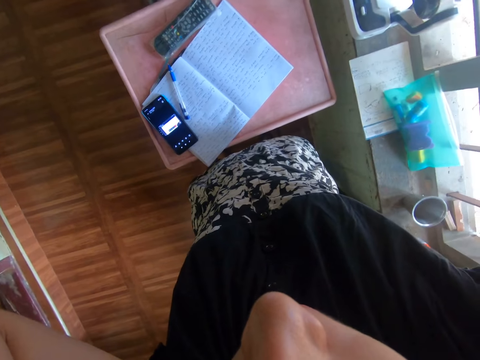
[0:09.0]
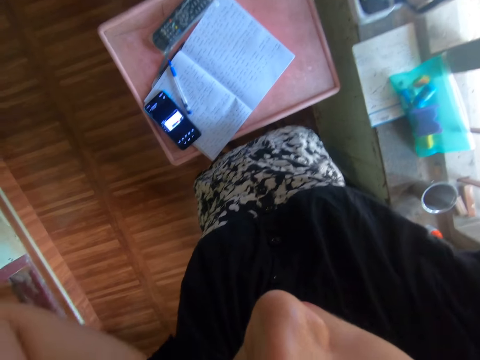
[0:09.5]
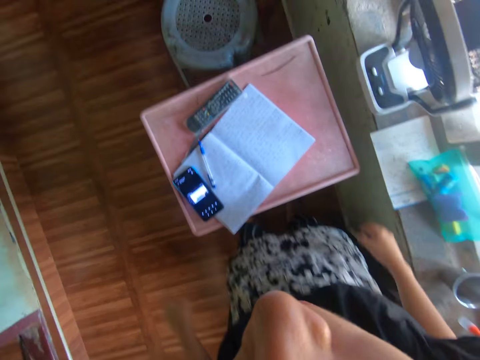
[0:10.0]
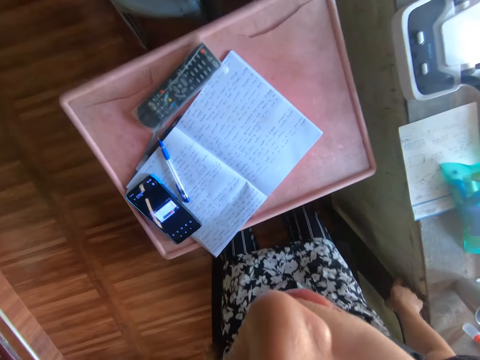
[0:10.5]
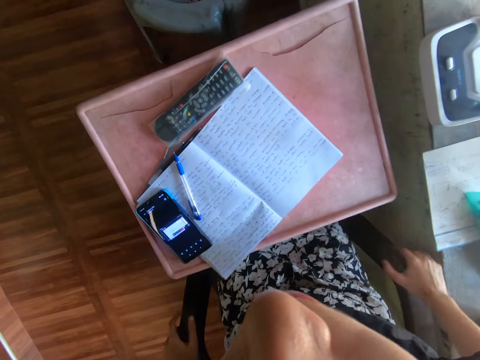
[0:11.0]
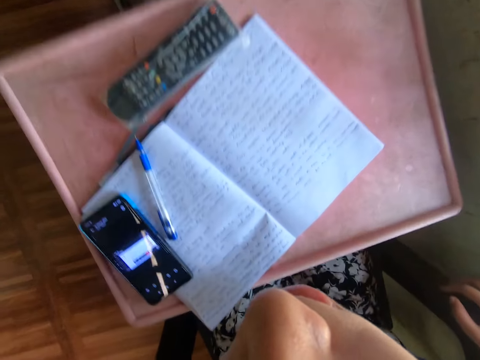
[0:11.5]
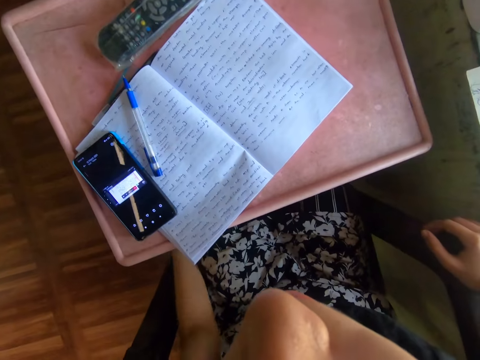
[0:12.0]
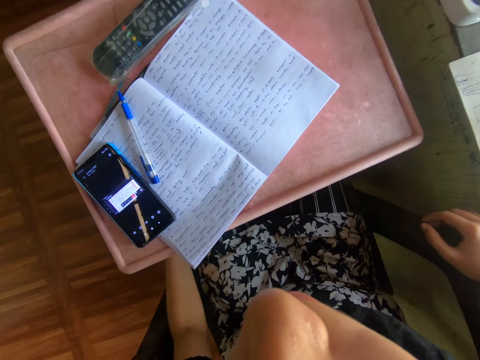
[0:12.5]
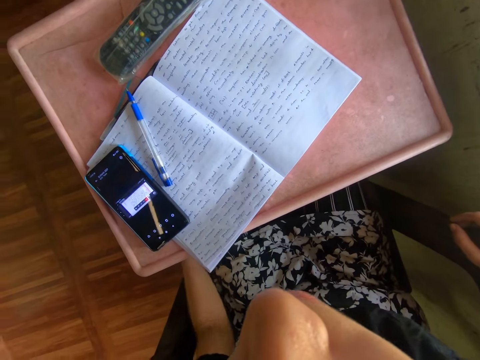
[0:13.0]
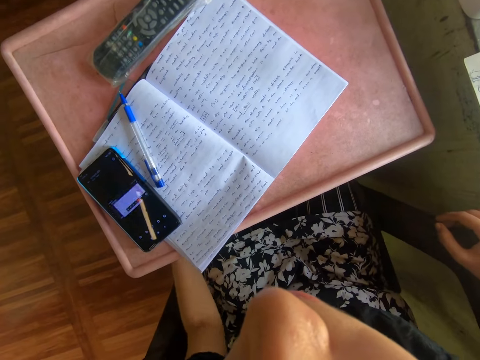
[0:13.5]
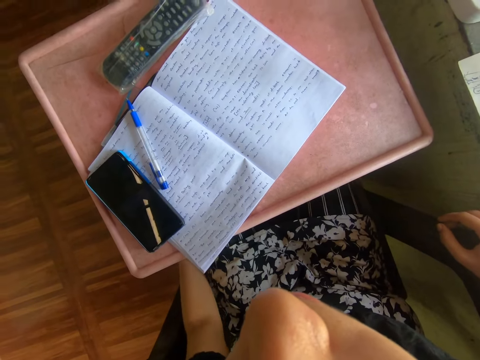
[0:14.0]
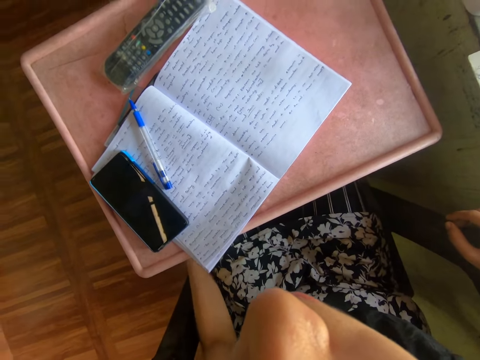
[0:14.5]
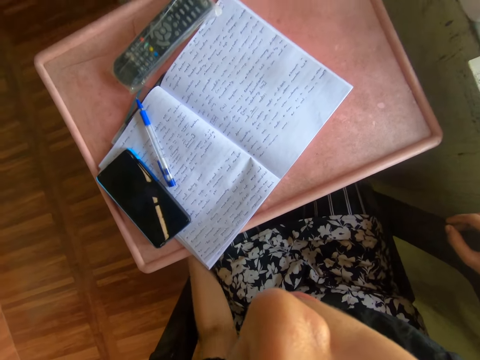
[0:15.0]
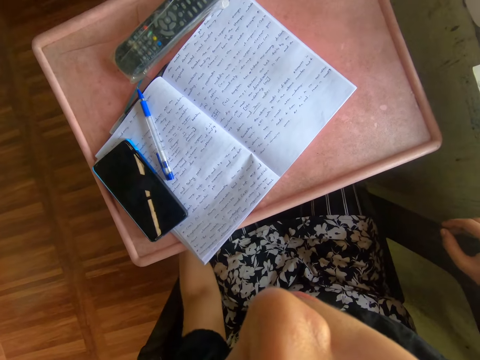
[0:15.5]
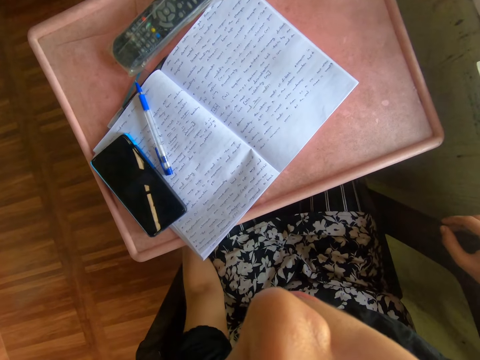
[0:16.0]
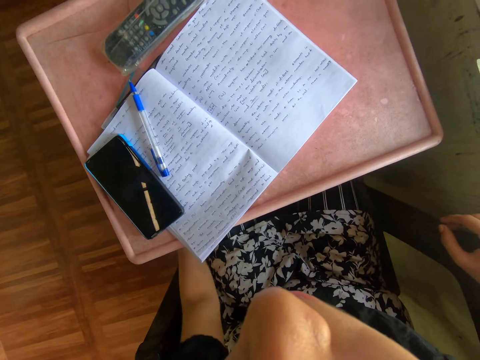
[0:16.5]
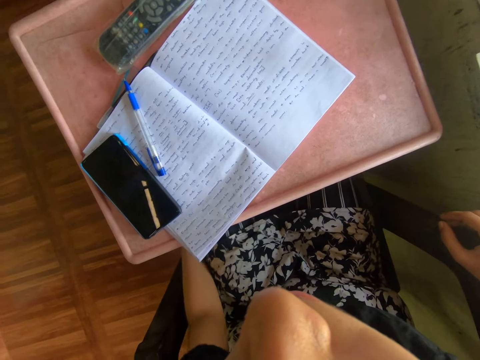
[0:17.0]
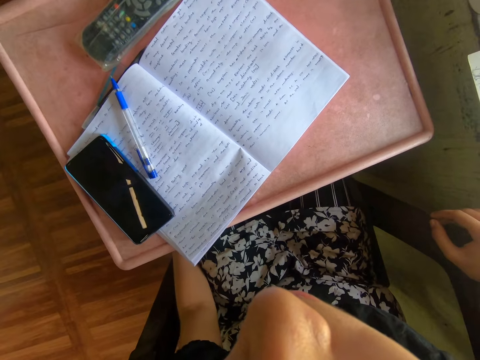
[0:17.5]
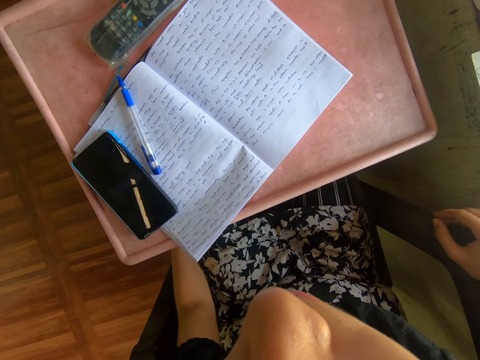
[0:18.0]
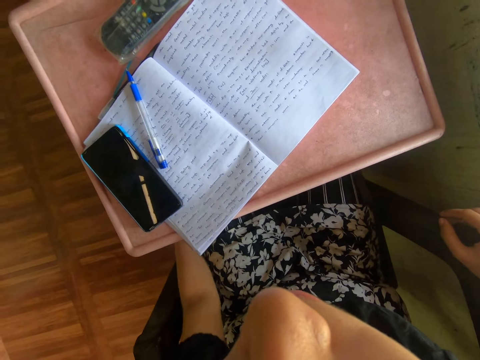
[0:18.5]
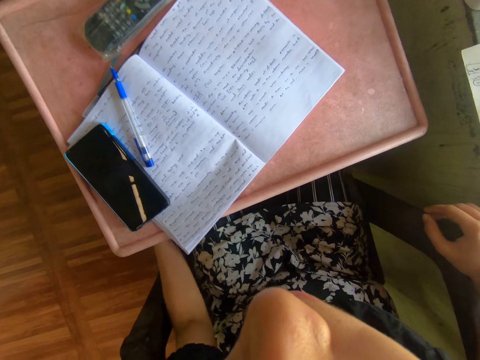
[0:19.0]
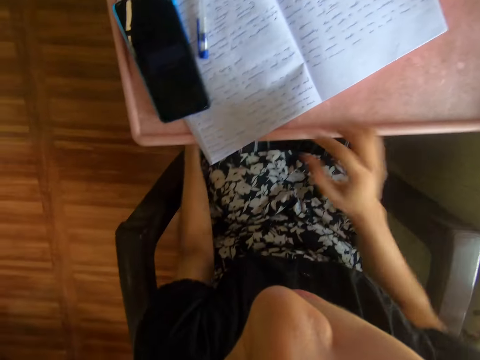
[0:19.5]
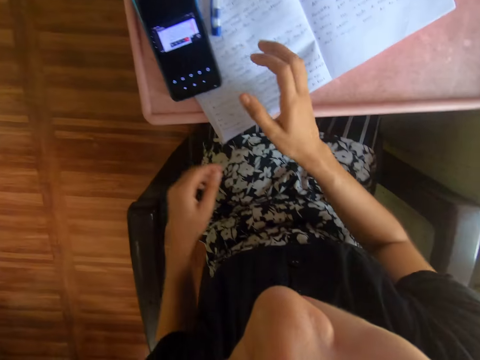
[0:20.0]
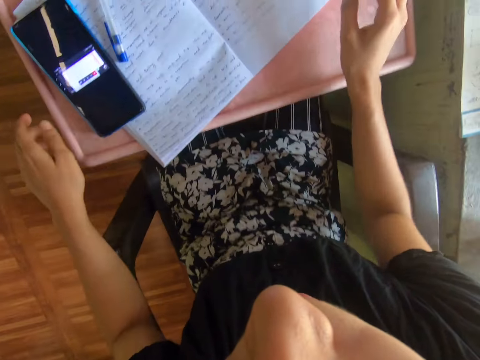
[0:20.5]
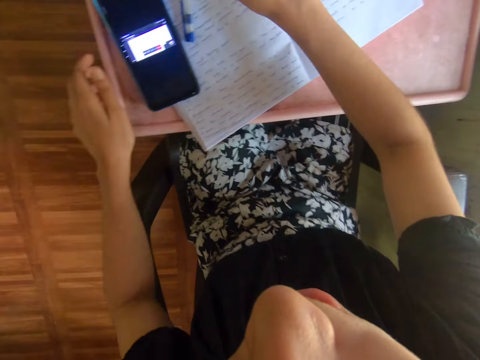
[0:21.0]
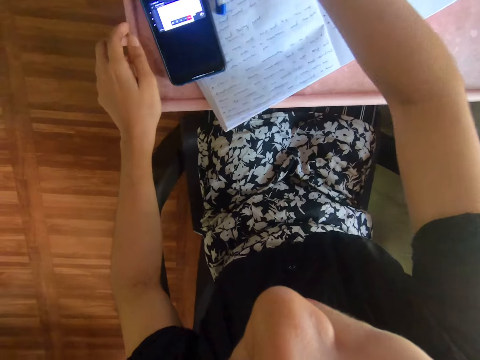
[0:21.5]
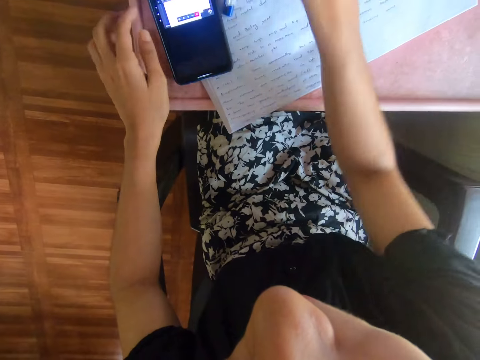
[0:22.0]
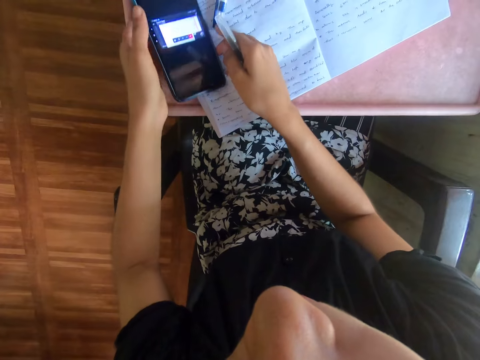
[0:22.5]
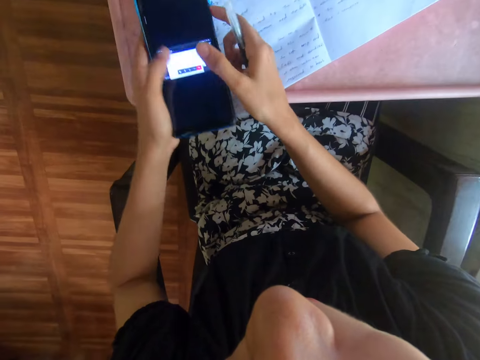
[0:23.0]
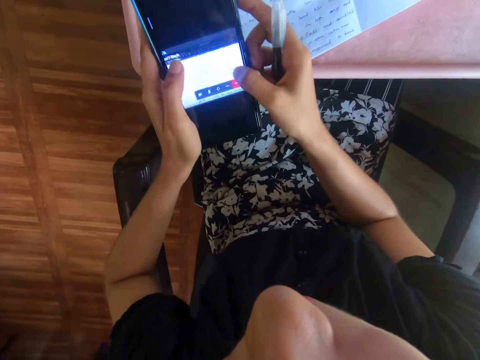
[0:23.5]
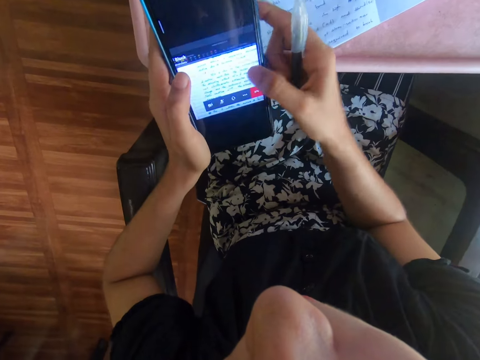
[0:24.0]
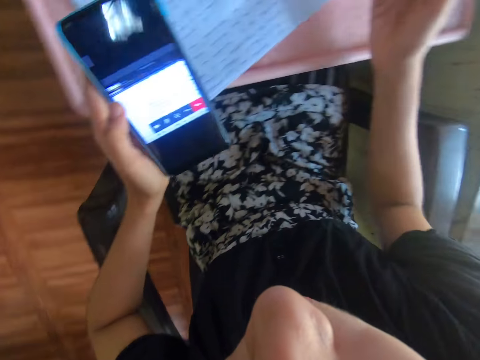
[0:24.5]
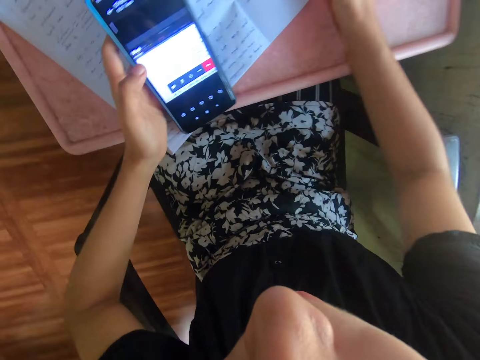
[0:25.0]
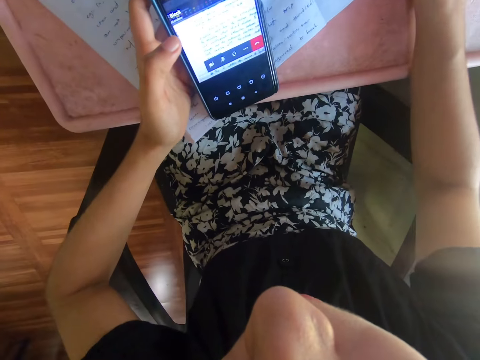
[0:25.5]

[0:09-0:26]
The camera wearer sits on the chair. They scratch the left leg. They dial the phone. They tap the phone on a table. They place the left hand on the table. They lift a pen from the table. They pick up a phone from the table. They operate the phone.

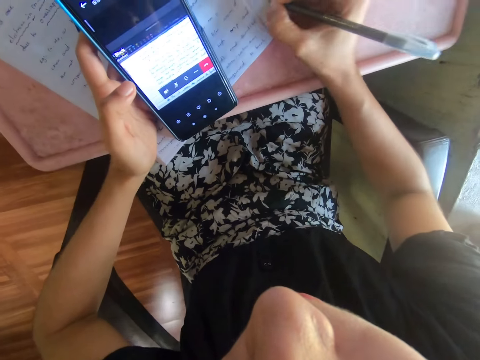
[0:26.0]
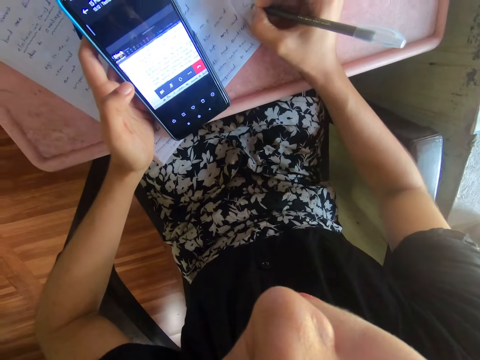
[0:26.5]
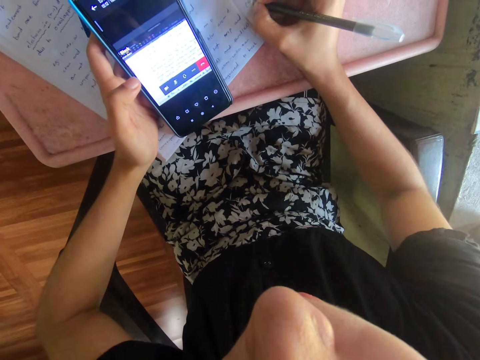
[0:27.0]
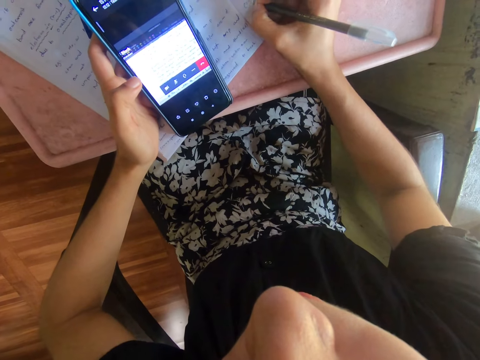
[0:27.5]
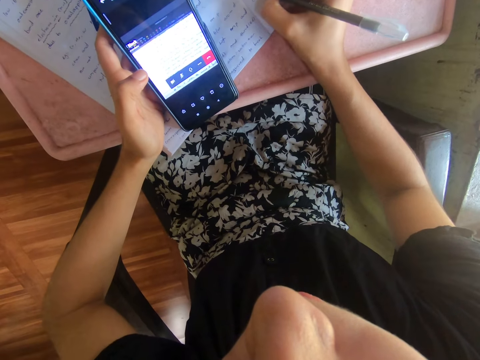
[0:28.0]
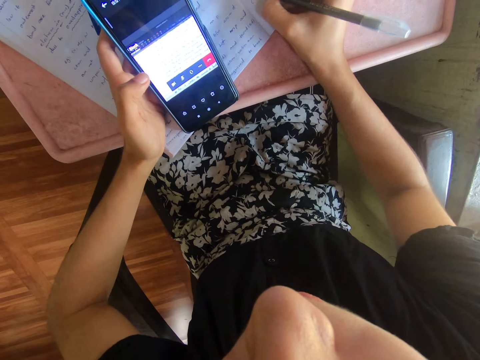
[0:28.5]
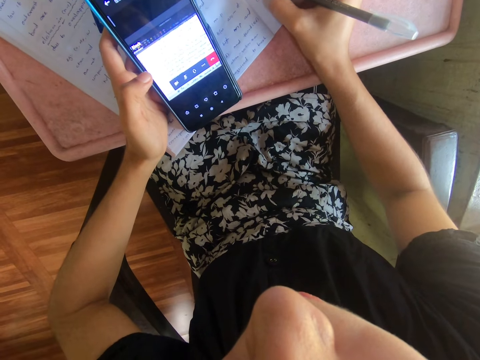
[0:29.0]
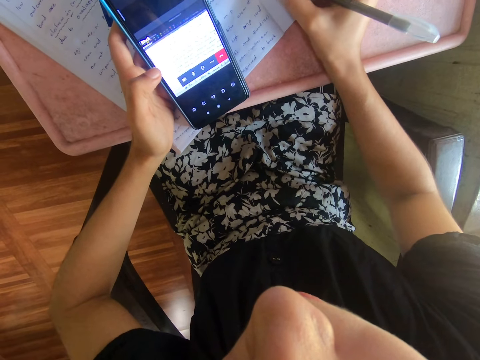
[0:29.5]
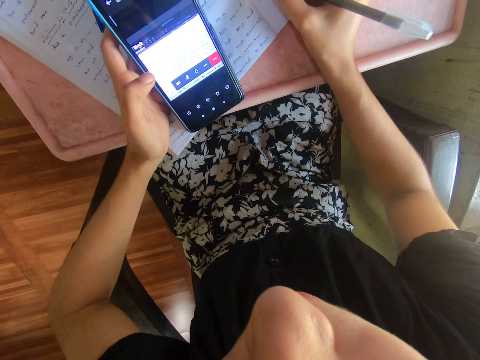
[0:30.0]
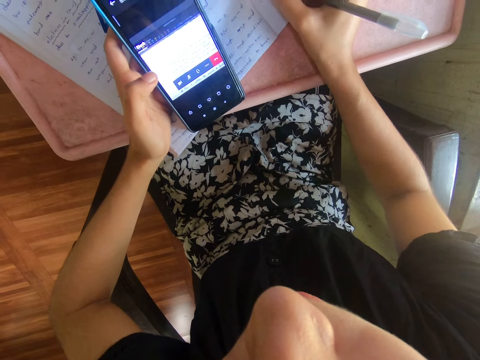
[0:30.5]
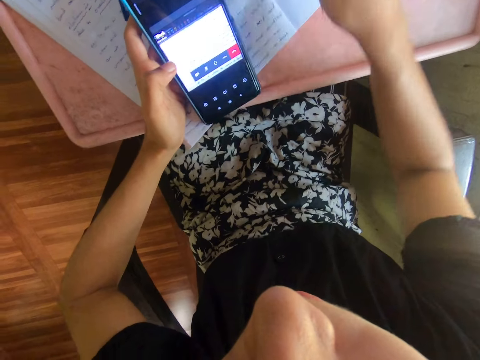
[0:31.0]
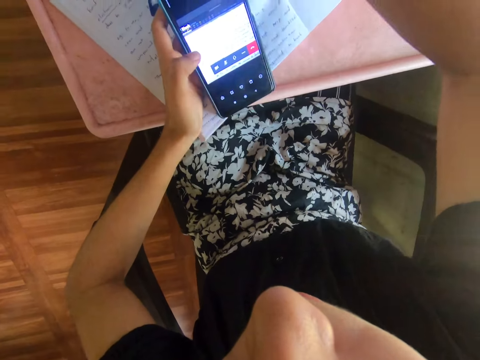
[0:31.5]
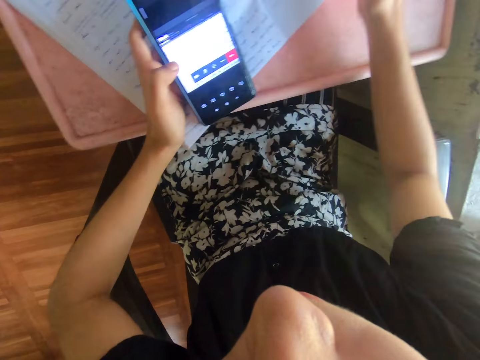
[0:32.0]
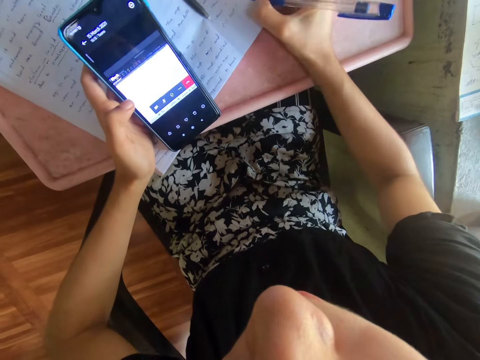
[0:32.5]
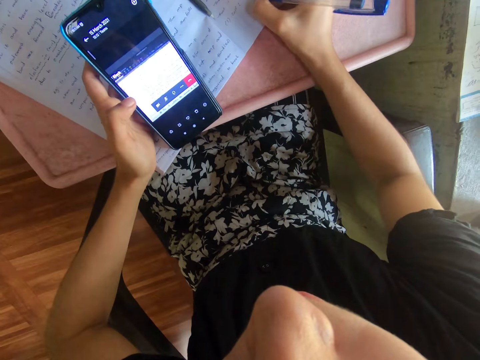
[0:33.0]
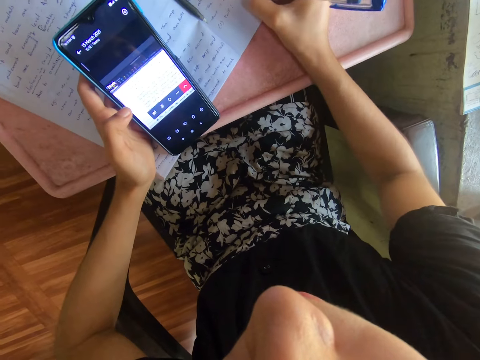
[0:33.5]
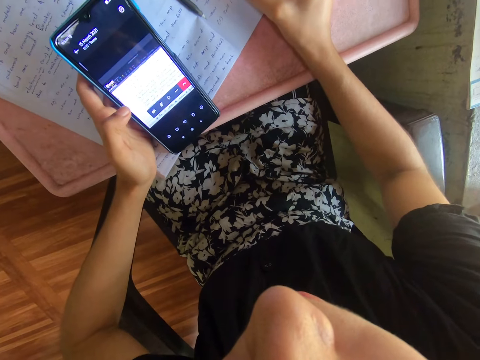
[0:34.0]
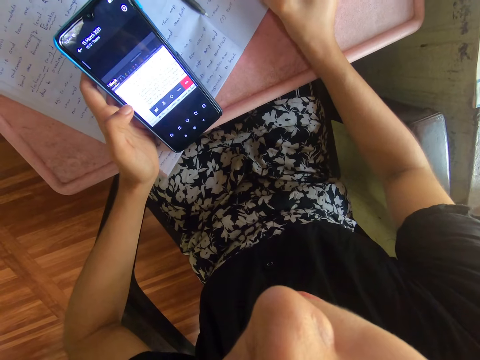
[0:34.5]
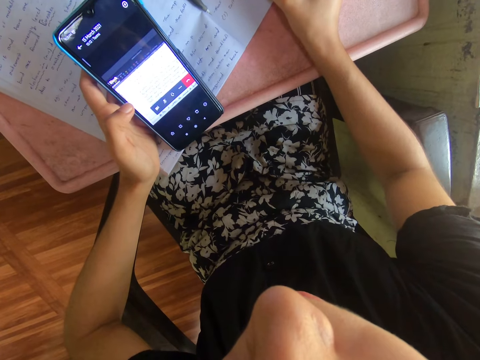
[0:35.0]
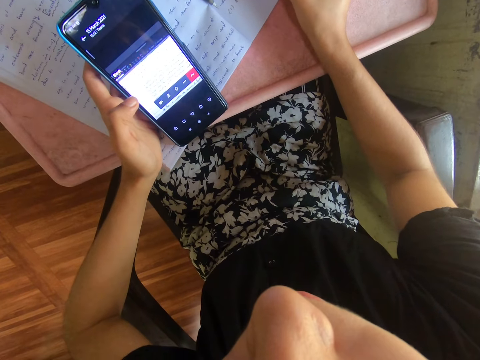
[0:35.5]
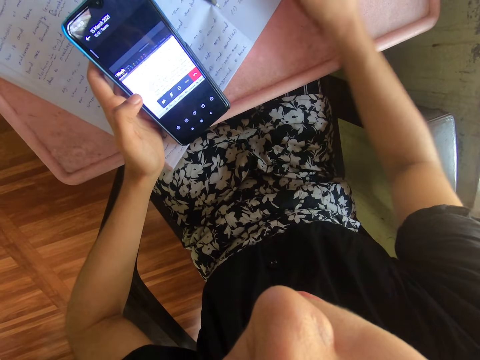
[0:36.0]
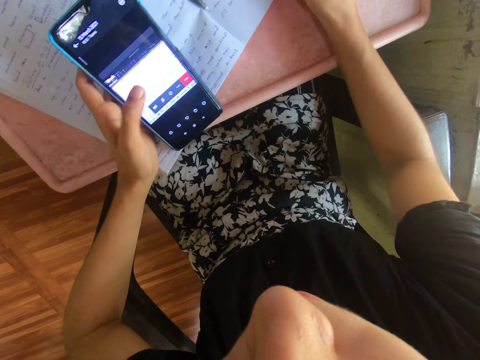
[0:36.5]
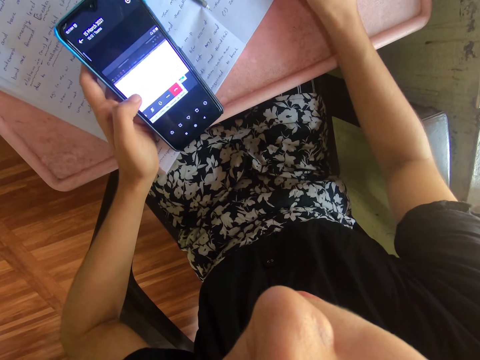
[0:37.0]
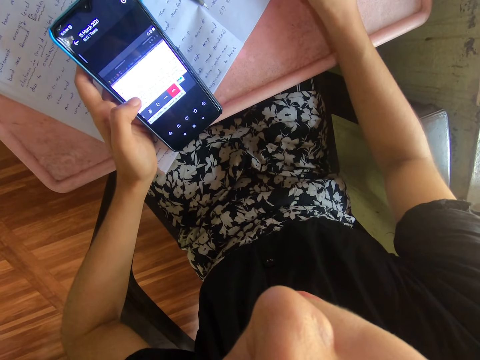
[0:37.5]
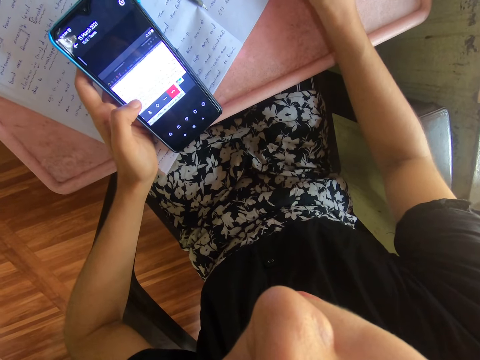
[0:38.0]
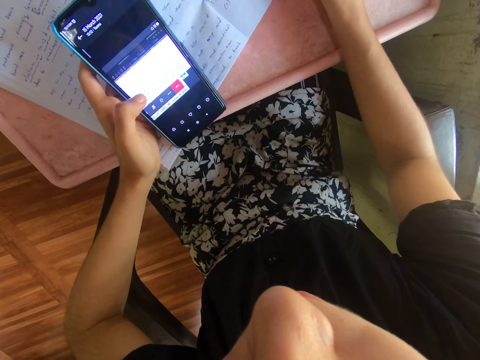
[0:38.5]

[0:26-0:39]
The camera wearer writes on the book. They stretch the hand. They write on the book. They operate the phone. They write on the book.
